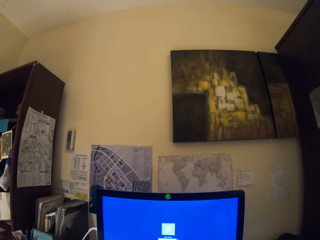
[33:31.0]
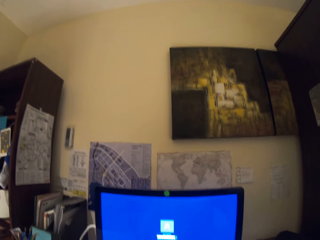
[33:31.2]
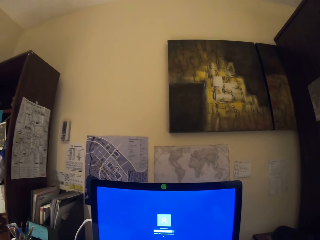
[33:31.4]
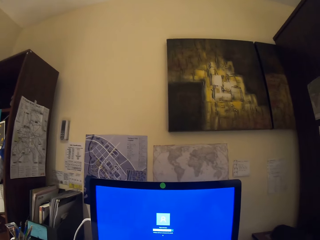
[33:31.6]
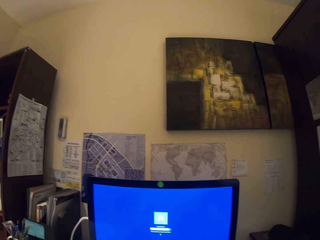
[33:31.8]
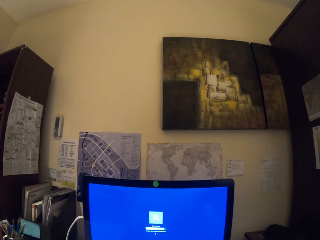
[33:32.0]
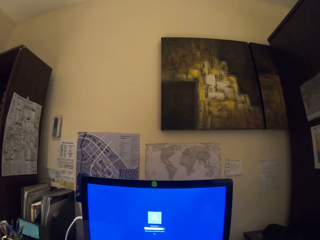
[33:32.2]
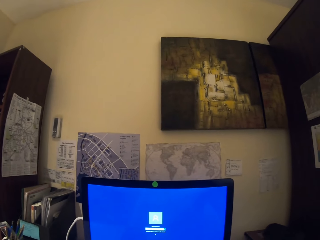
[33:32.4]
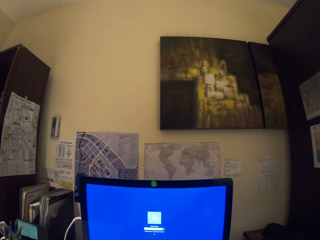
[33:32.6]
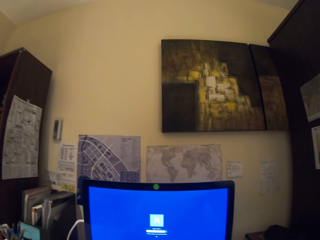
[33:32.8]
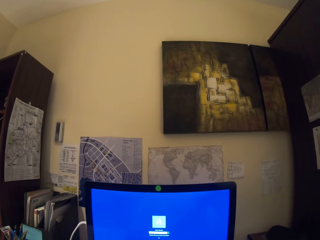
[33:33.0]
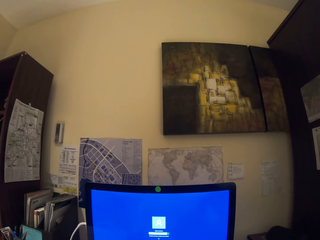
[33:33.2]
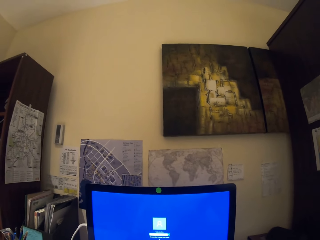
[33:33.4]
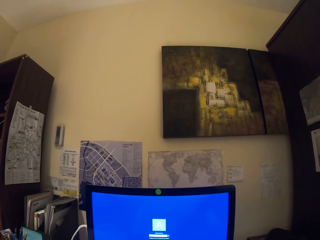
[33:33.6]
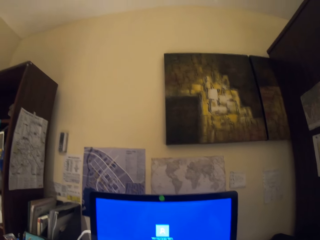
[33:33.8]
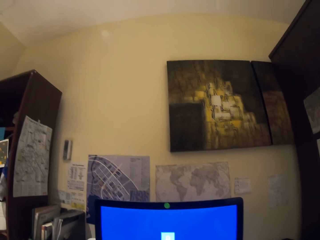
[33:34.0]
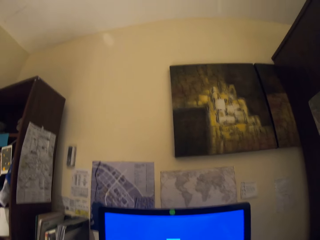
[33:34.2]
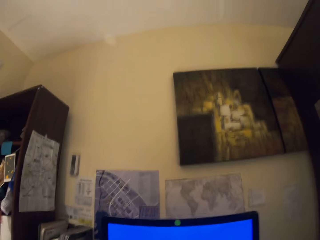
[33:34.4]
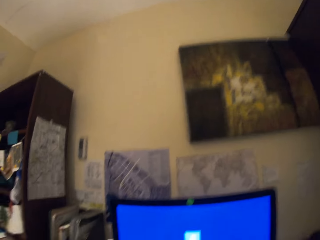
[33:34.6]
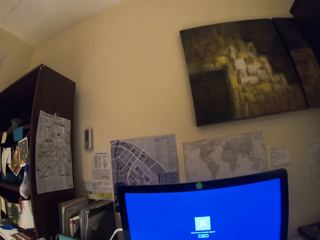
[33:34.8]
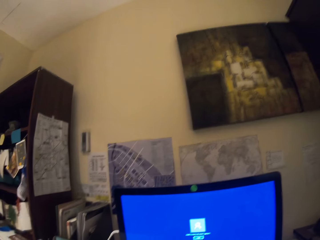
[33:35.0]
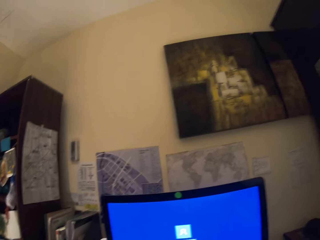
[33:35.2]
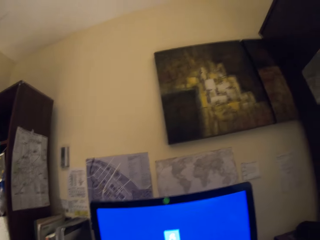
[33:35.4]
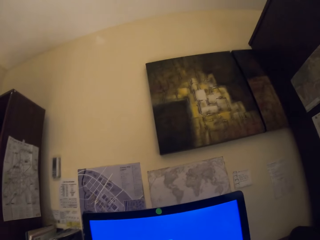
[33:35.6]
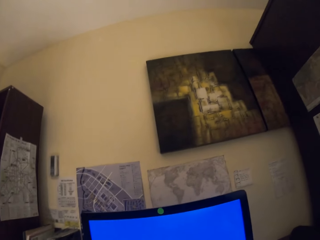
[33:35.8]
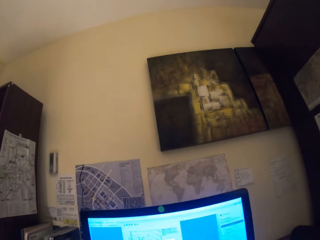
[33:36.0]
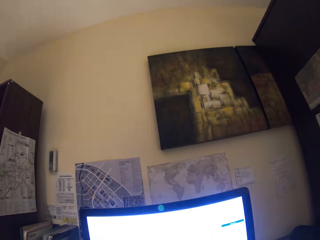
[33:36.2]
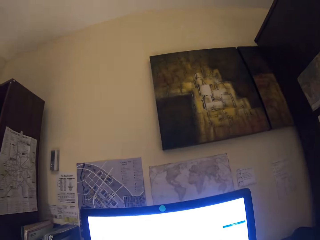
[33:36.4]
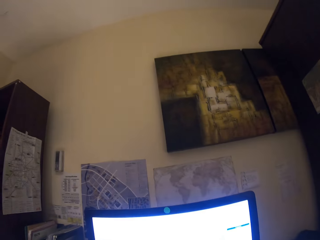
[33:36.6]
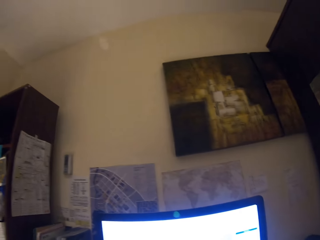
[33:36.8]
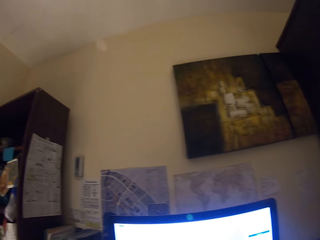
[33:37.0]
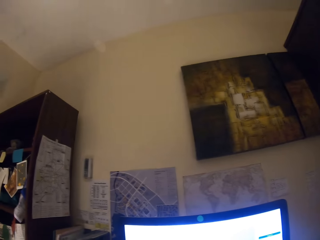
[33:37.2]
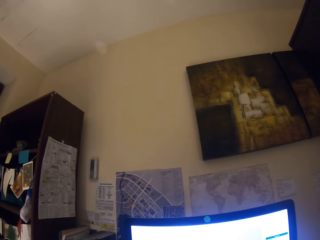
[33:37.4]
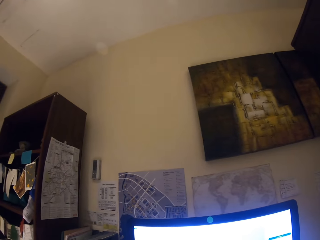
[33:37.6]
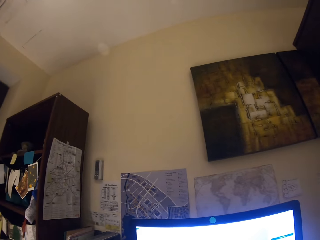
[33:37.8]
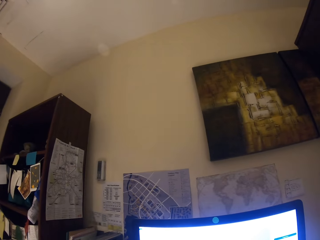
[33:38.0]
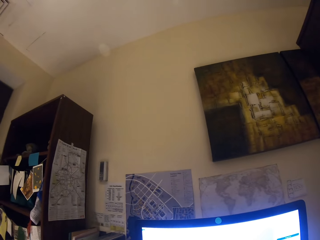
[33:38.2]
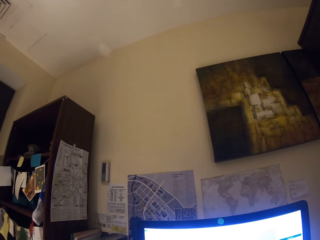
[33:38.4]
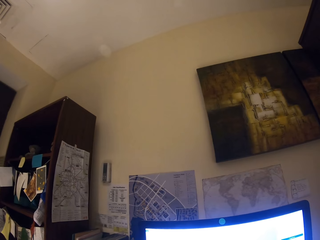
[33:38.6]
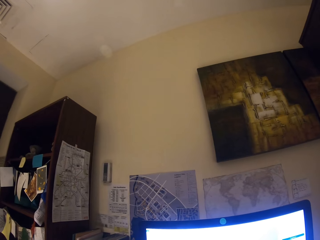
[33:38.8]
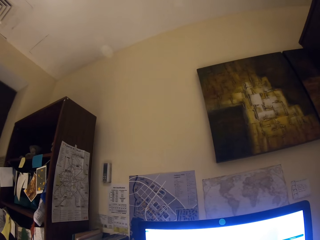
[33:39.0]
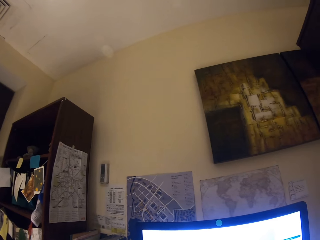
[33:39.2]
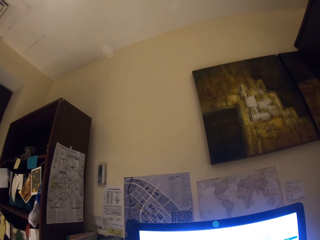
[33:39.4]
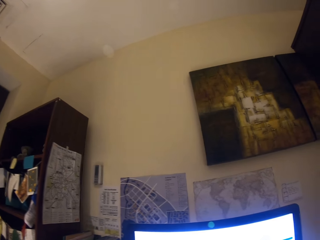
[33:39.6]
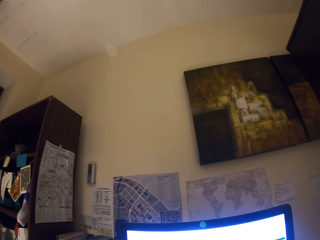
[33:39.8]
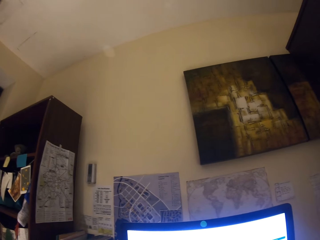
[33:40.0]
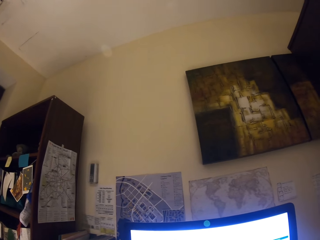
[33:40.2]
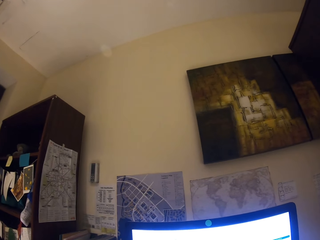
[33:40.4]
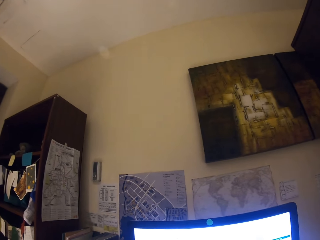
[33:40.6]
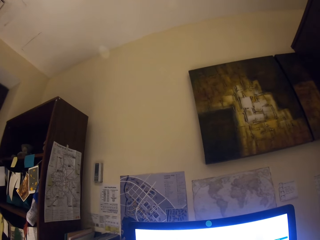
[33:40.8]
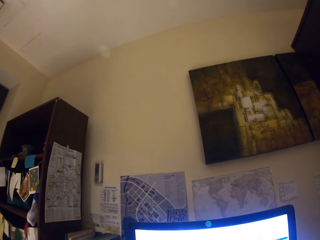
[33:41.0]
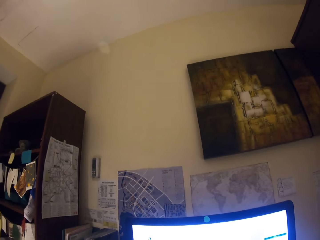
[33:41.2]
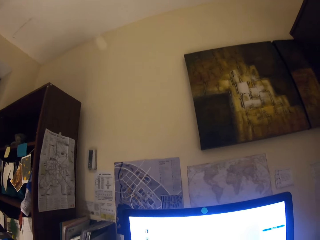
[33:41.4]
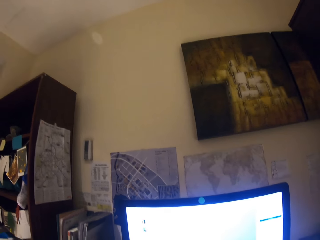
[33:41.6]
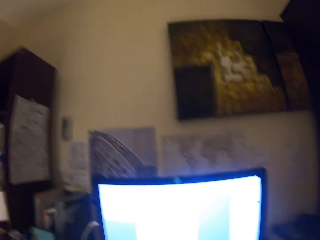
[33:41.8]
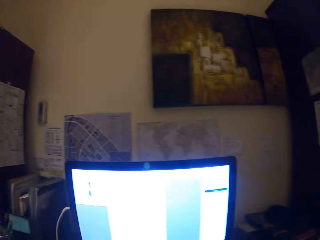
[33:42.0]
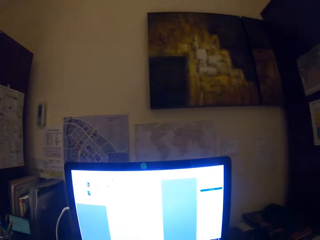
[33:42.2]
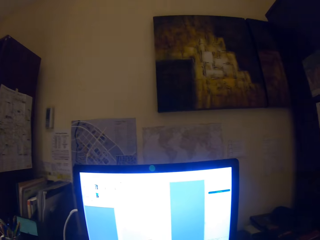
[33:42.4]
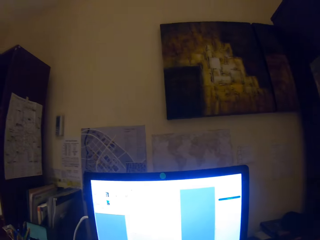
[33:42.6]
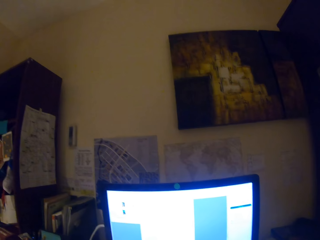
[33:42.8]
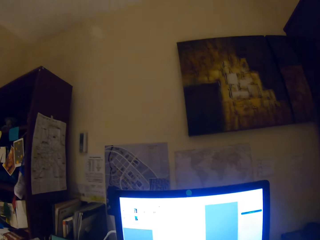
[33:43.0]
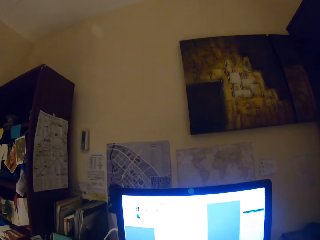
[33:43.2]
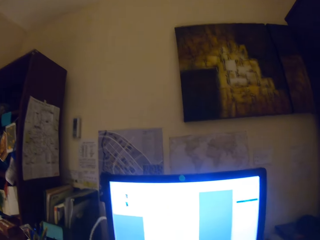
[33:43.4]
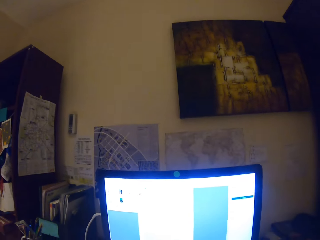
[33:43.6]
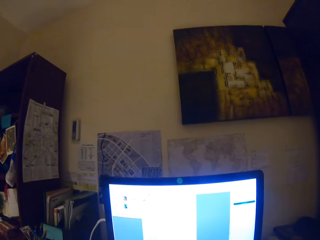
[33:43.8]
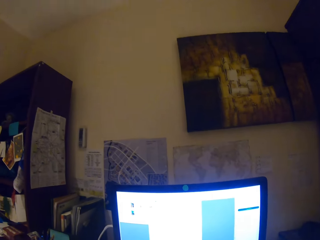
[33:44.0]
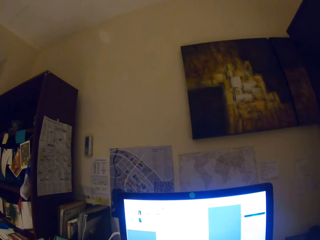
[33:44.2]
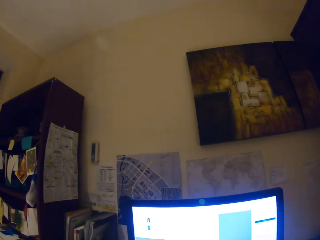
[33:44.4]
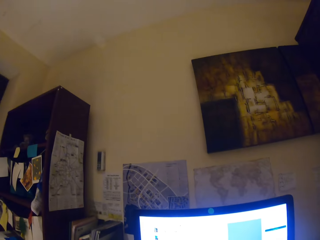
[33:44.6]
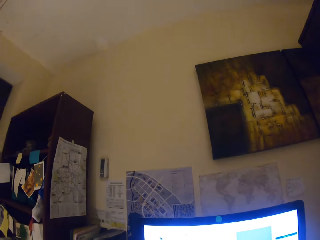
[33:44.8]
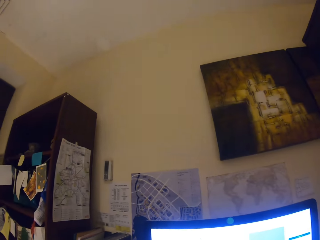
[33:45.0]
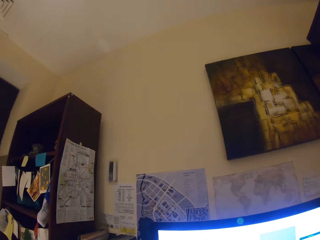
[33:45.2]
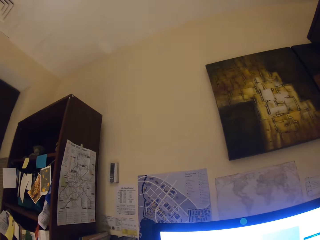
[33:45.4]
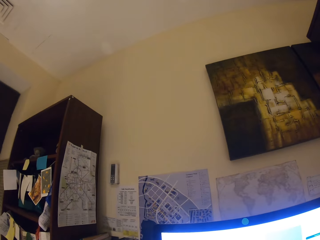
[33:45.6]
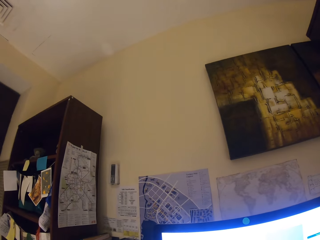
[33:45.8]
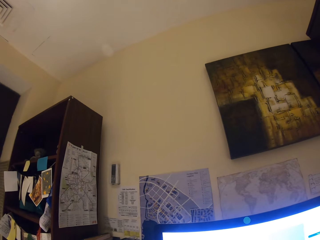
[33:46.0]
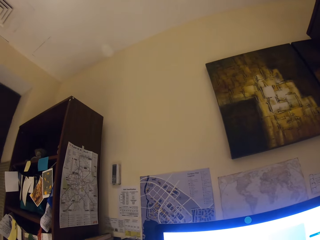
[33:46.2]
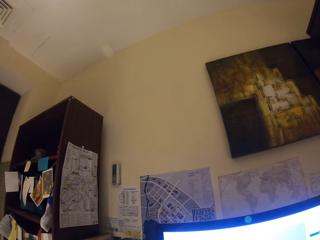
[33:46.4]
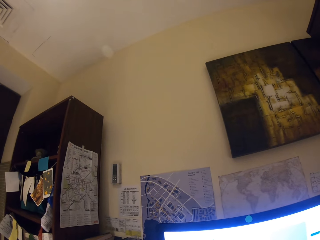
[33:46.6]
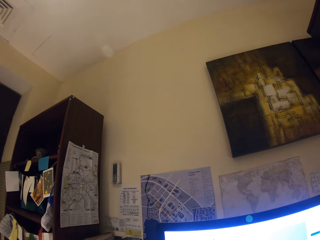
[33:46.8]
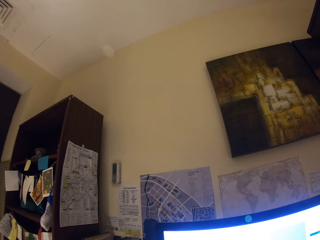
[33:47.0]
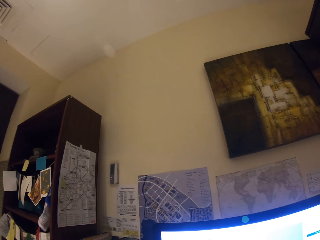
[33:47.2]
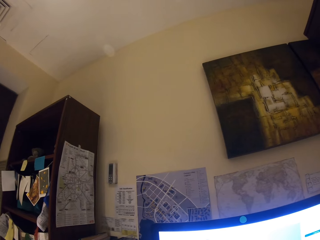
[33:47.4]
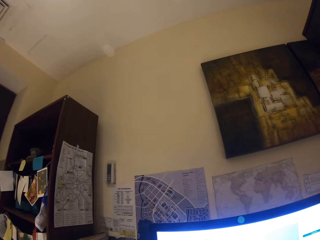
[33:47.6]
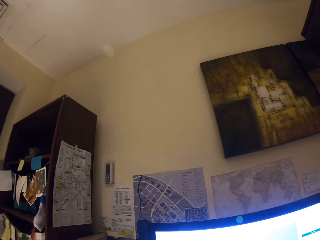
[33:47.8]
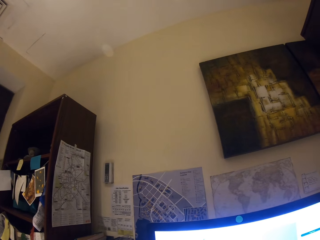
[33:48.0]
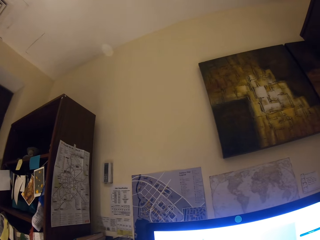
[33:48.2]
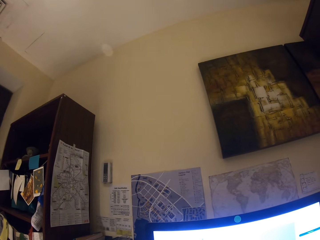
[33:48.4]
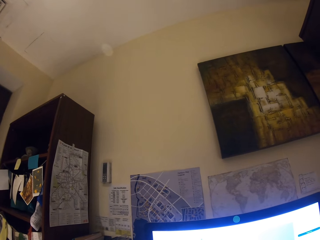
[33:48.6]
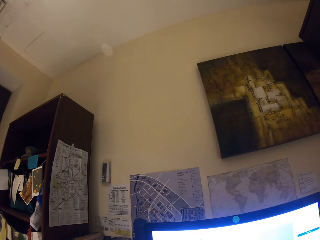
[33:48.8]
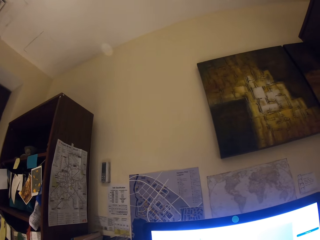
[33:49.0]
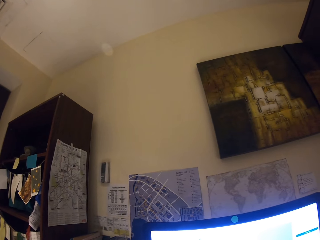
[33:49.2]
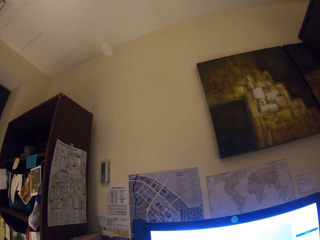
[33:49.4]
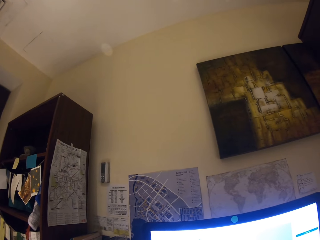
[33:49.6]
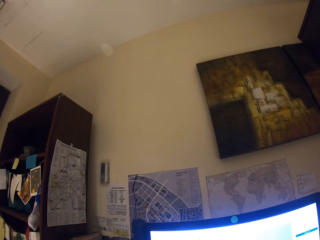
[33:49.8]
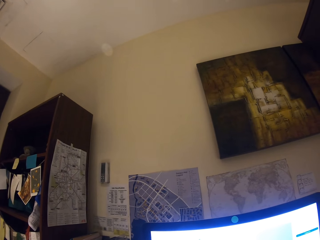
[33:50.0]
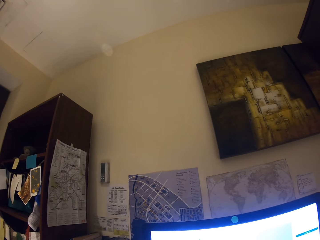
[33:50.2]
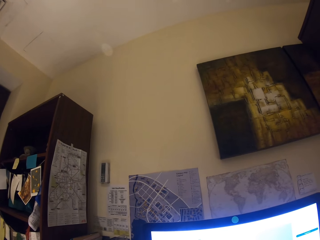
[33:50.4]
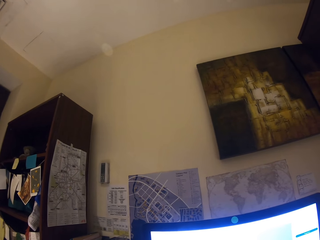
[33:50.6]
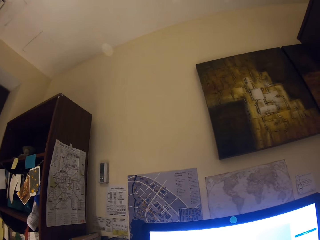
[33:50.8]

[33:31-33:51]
The camera wearer operates the computer. They stare at the maps on the wall. They look at the television. They stare at the maps on the wall.

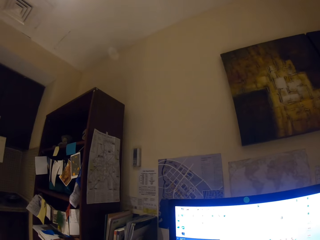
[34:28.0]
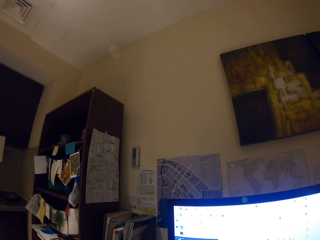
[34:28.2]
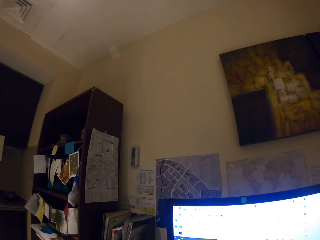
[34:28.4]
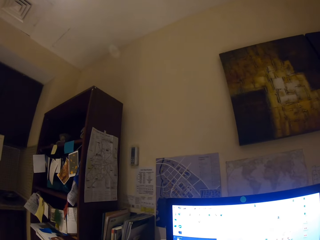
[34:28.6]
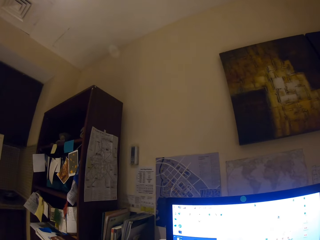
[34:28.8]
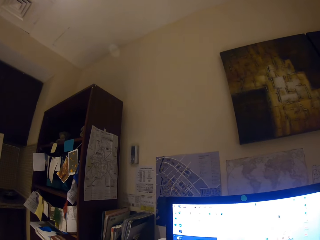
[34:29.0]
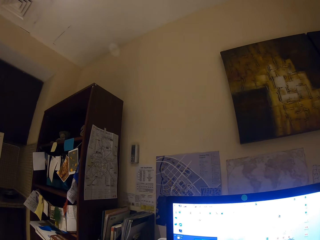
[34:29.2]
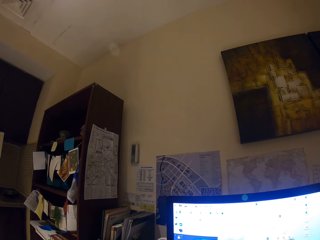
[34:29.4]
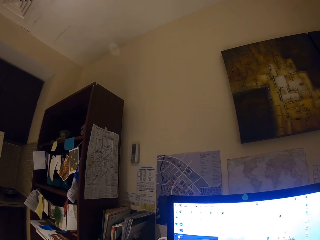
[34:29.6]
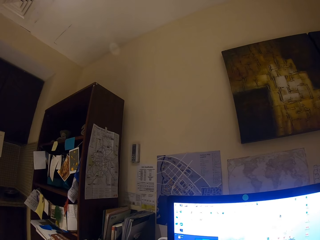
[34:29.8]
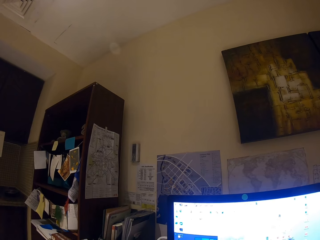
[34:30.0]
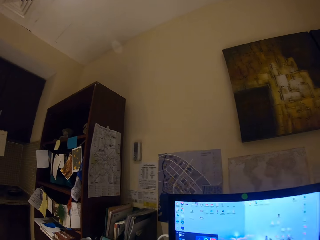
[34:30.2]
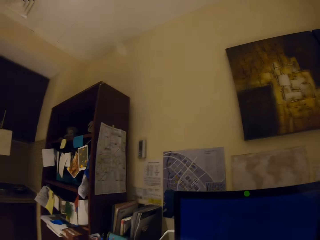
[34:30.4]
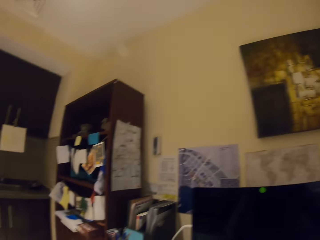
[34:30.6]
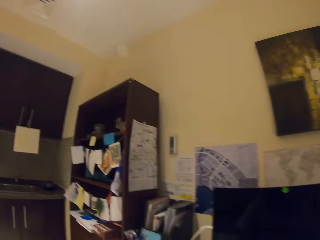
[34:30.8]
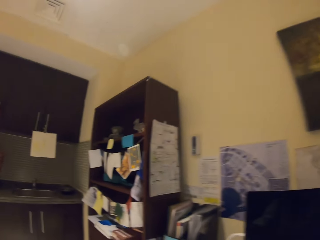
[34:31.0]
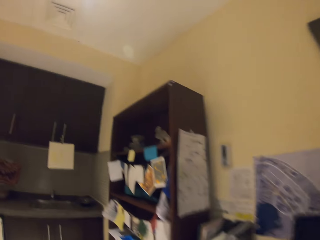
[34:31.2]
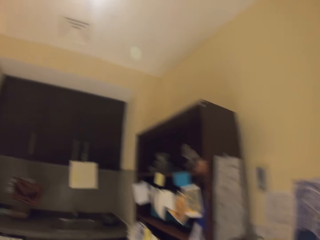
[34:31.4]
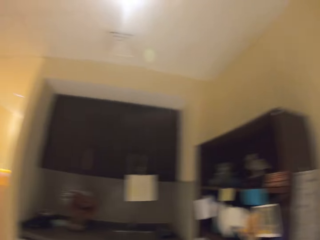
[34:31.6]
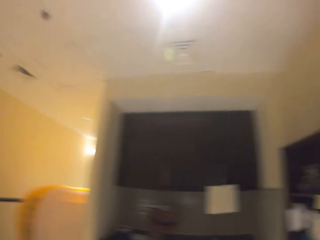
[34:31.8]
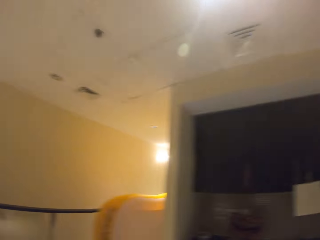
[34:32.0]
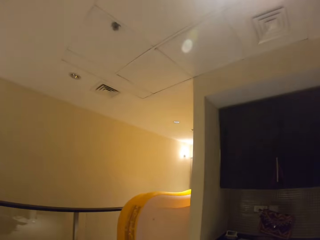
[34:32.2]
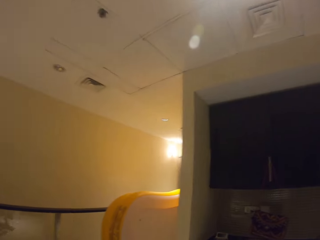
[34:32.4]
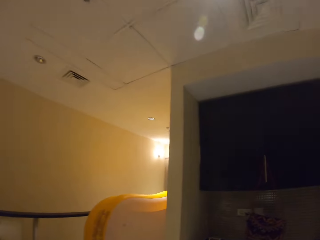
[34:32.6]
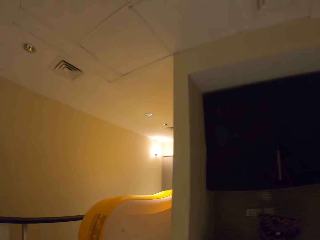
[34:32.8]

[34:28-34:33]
The camera wearer stares at the desktop.
